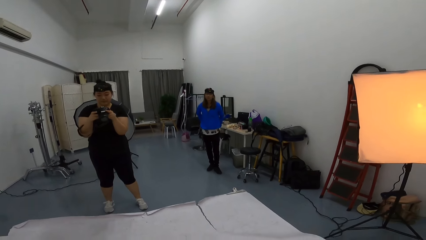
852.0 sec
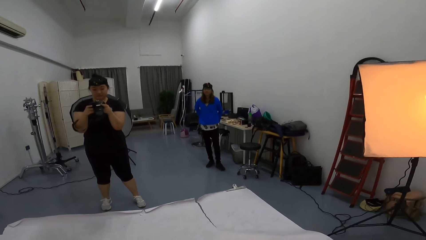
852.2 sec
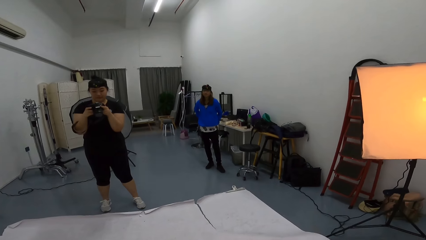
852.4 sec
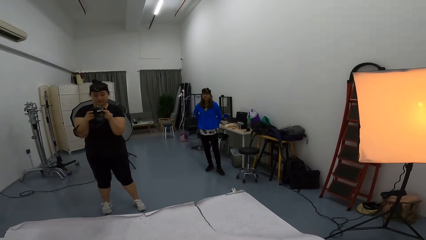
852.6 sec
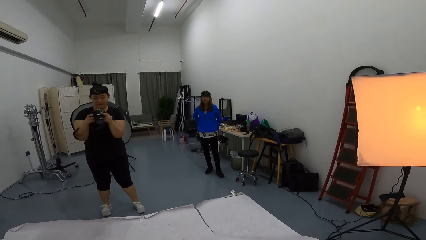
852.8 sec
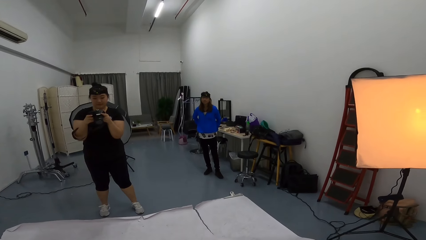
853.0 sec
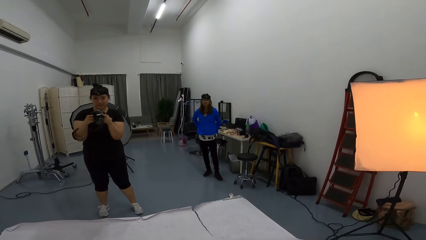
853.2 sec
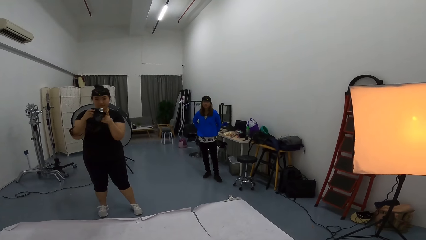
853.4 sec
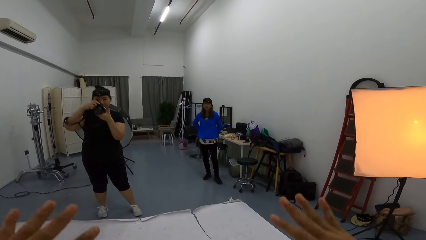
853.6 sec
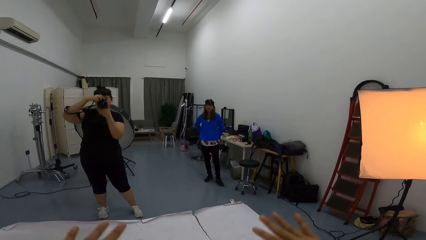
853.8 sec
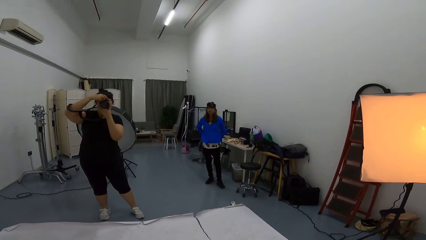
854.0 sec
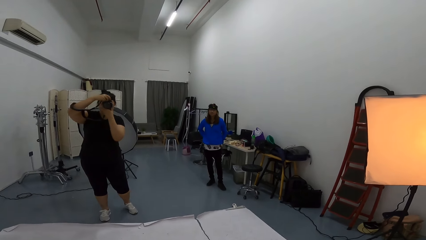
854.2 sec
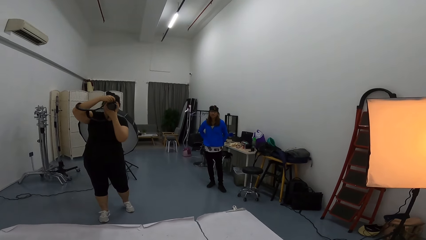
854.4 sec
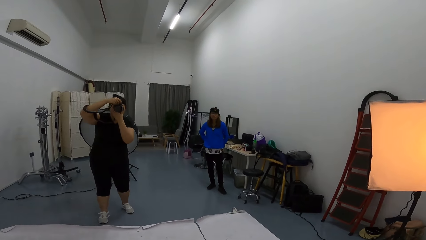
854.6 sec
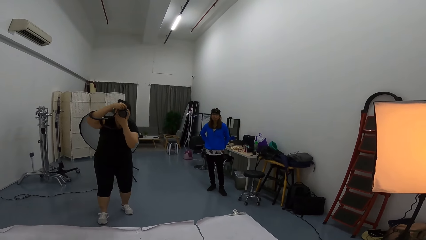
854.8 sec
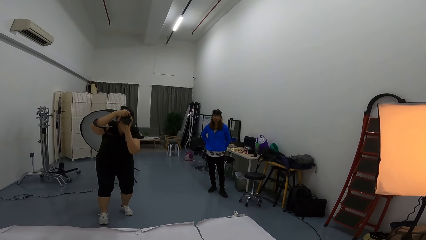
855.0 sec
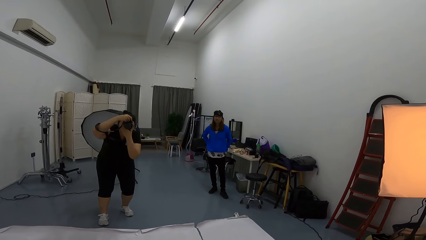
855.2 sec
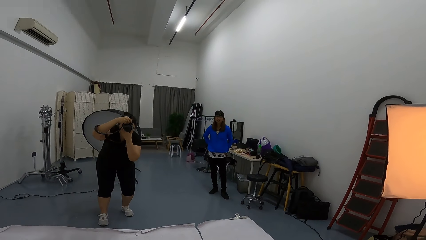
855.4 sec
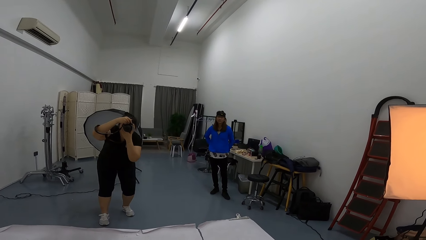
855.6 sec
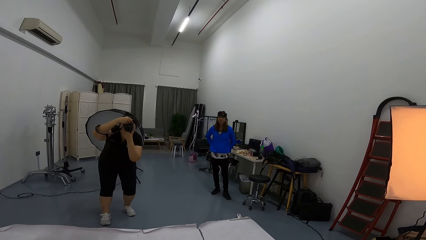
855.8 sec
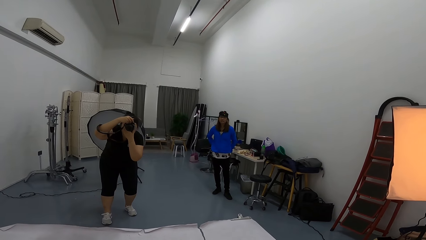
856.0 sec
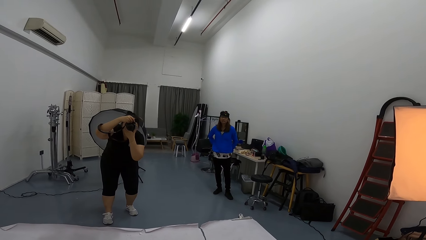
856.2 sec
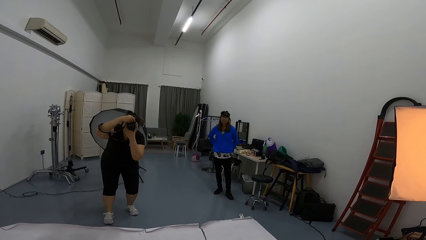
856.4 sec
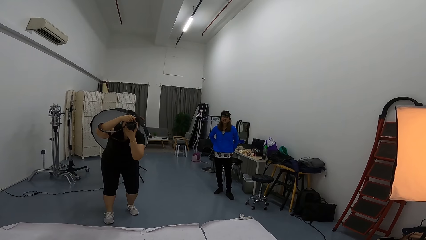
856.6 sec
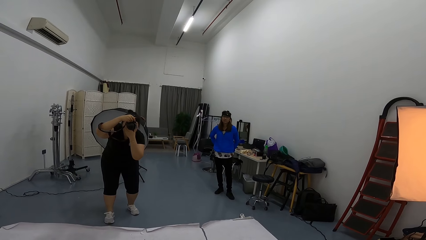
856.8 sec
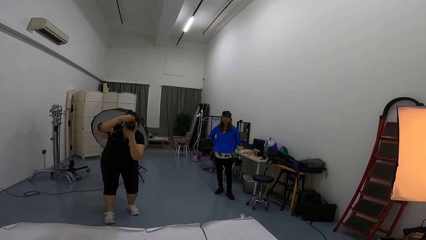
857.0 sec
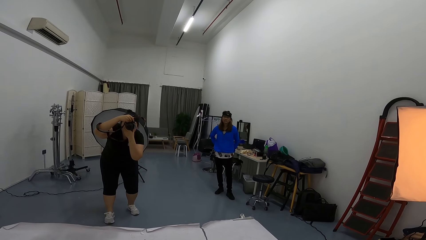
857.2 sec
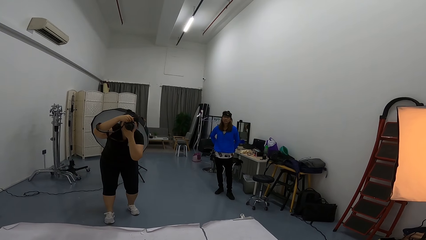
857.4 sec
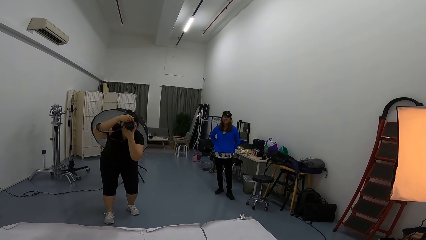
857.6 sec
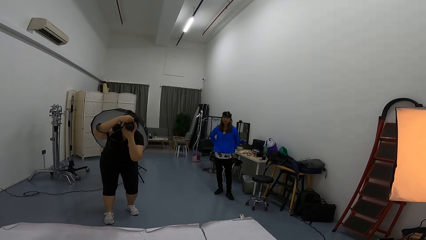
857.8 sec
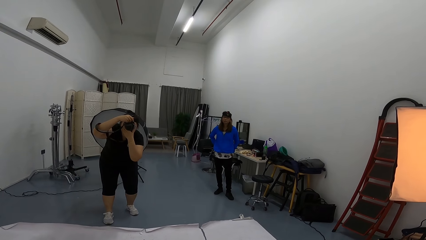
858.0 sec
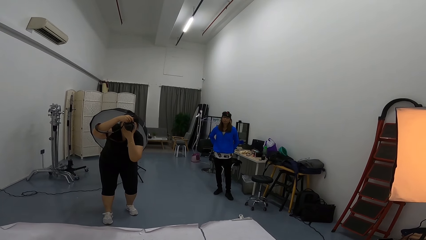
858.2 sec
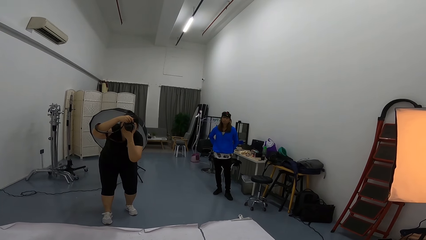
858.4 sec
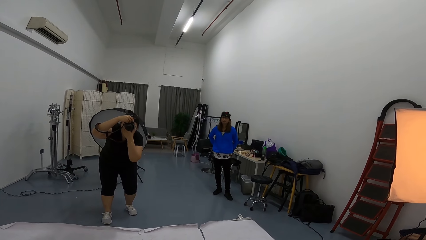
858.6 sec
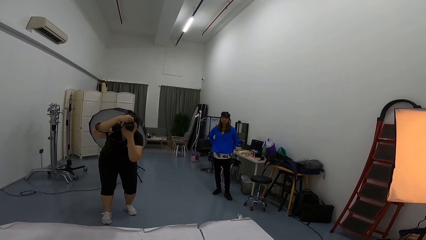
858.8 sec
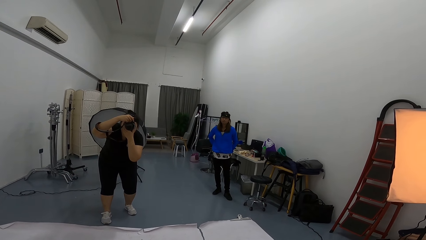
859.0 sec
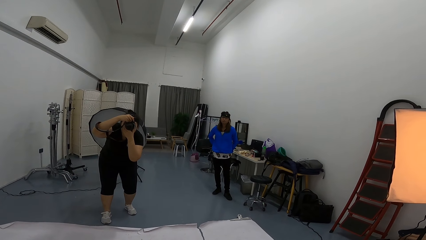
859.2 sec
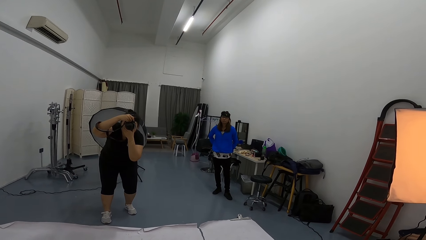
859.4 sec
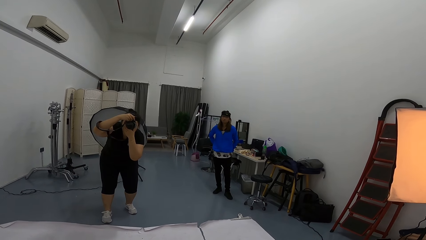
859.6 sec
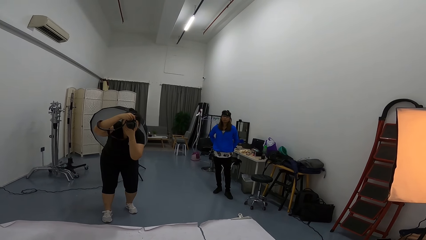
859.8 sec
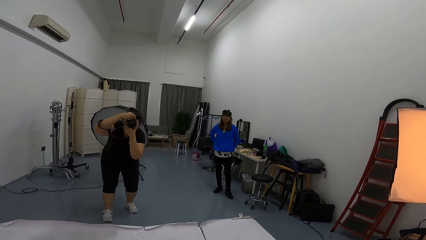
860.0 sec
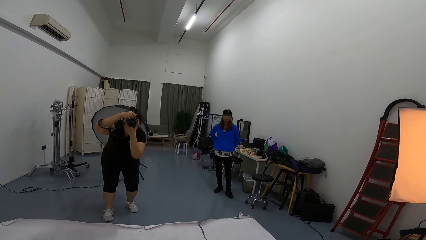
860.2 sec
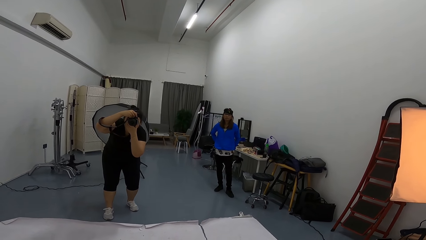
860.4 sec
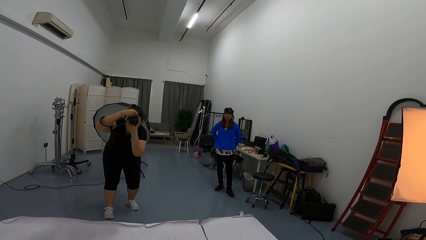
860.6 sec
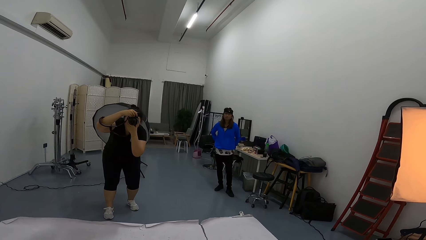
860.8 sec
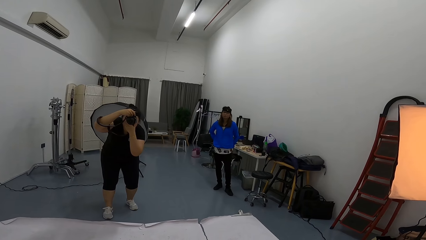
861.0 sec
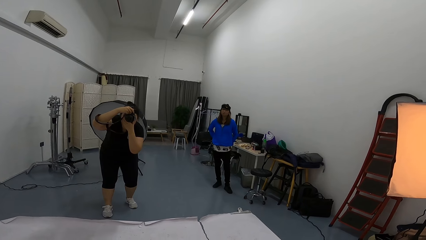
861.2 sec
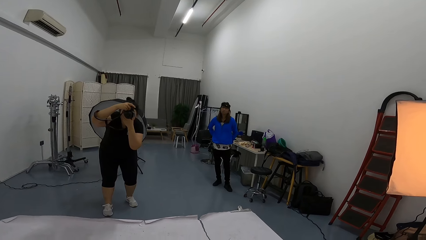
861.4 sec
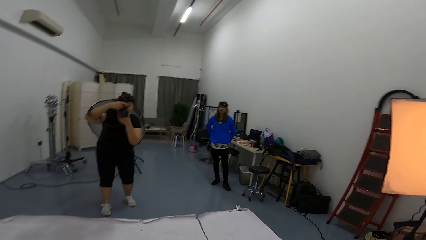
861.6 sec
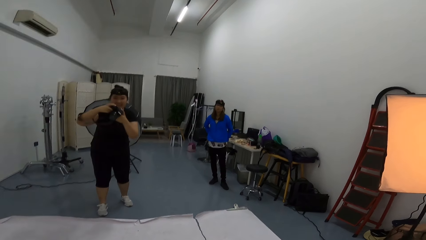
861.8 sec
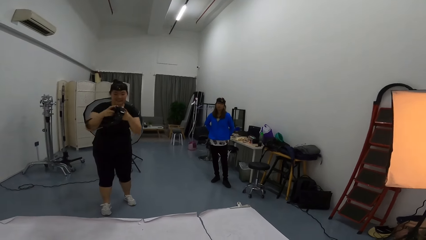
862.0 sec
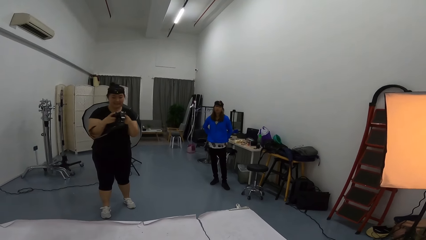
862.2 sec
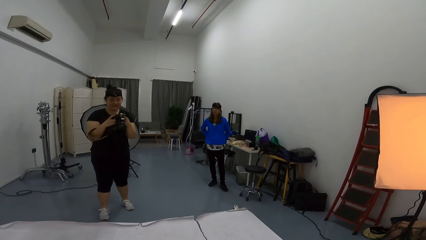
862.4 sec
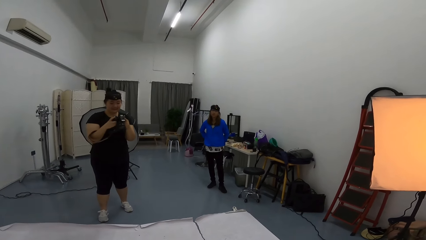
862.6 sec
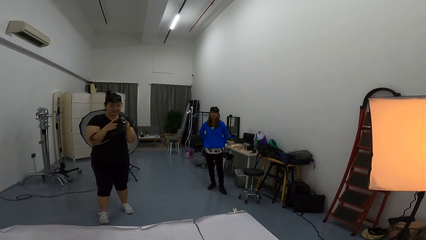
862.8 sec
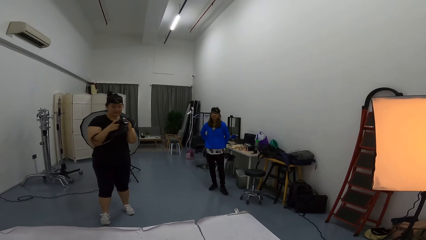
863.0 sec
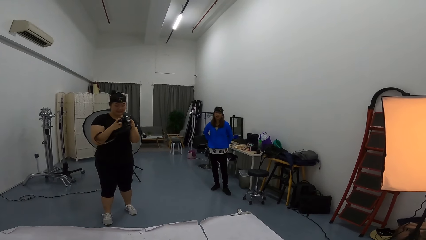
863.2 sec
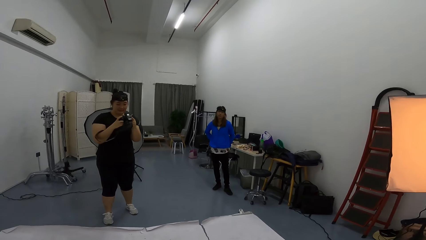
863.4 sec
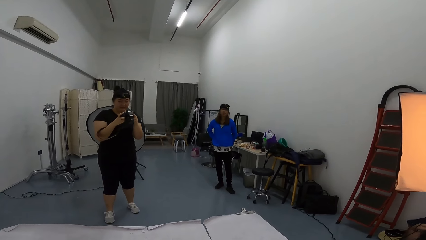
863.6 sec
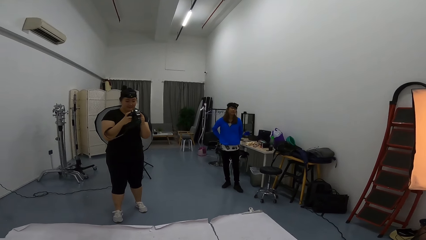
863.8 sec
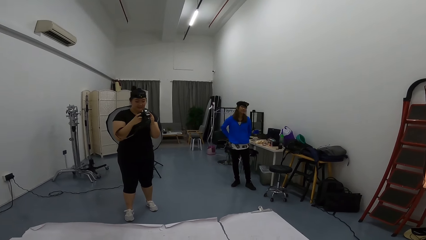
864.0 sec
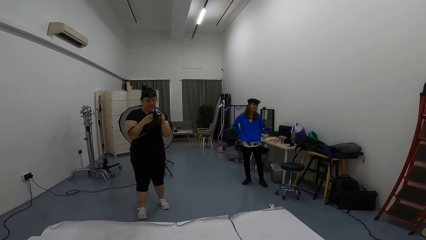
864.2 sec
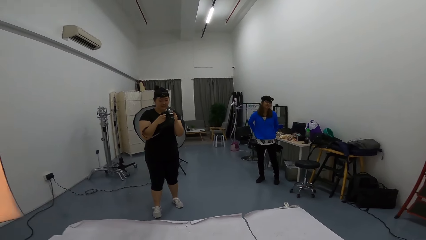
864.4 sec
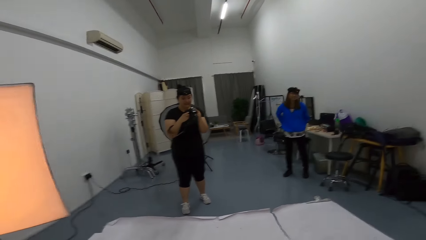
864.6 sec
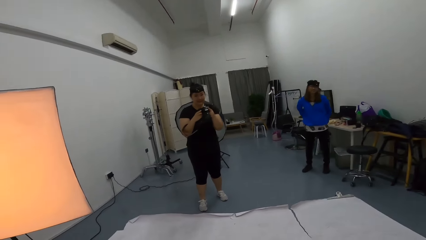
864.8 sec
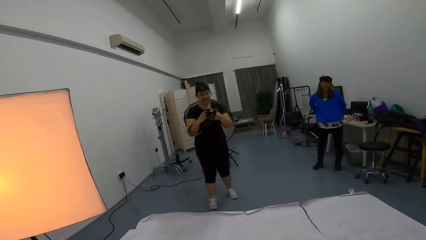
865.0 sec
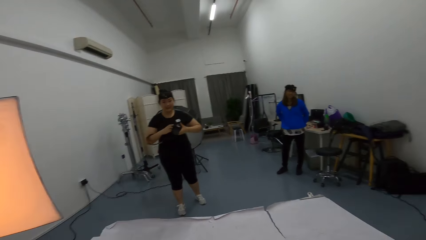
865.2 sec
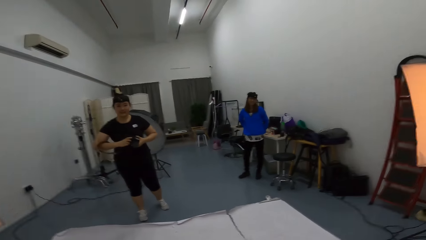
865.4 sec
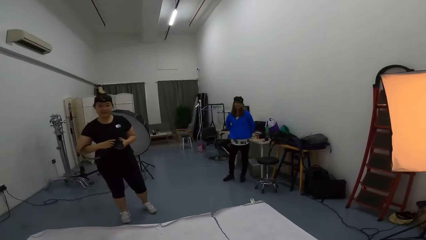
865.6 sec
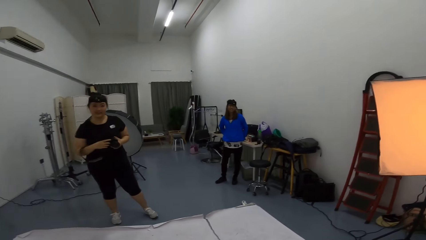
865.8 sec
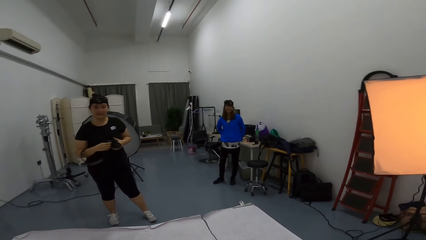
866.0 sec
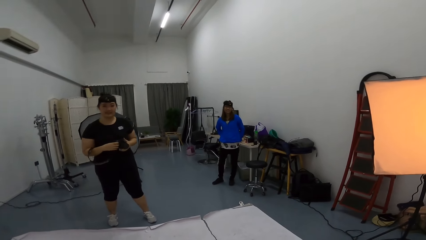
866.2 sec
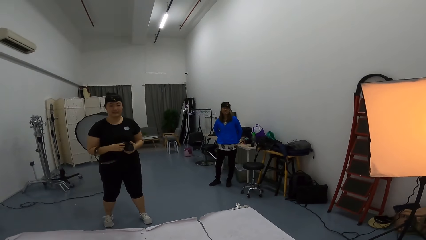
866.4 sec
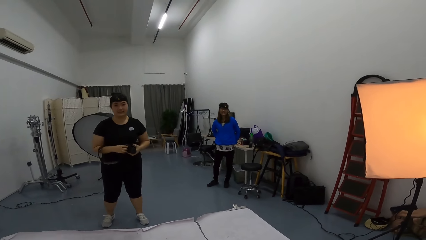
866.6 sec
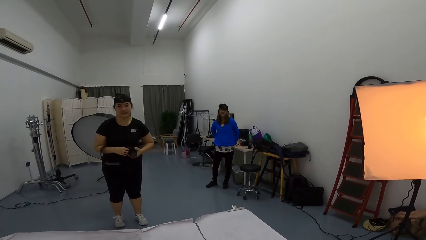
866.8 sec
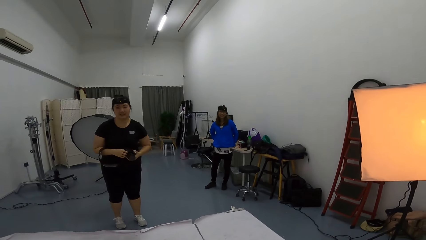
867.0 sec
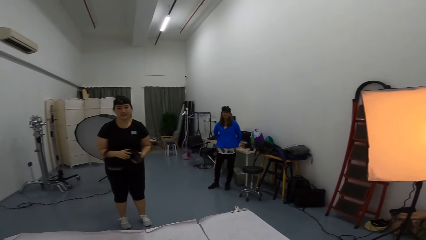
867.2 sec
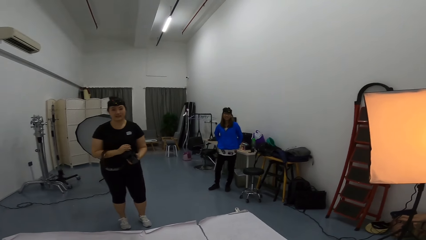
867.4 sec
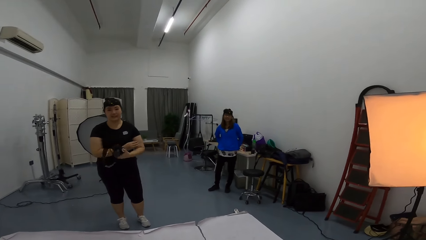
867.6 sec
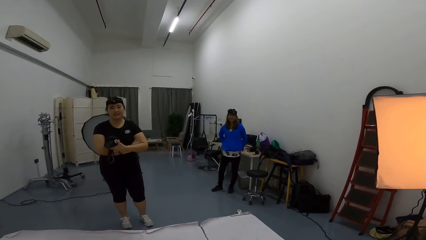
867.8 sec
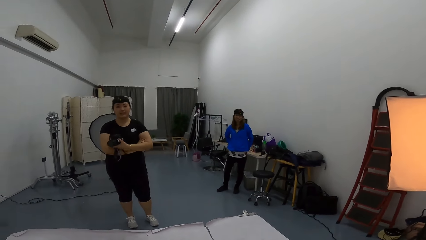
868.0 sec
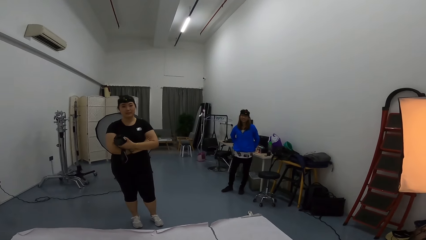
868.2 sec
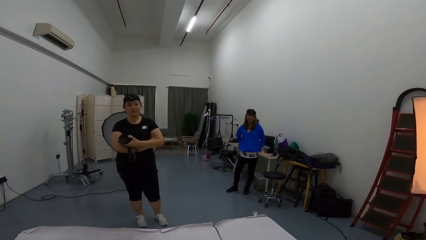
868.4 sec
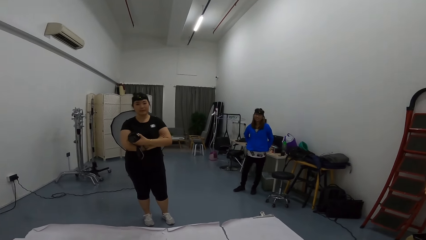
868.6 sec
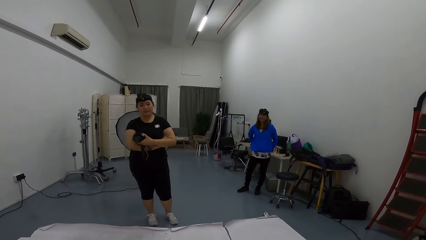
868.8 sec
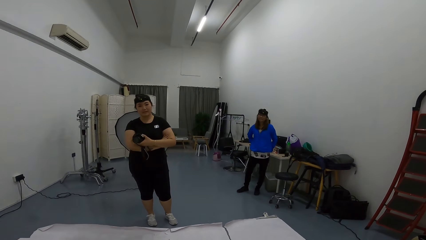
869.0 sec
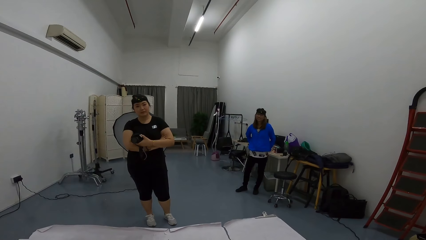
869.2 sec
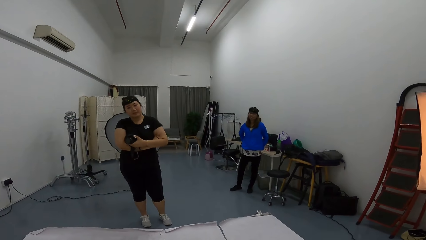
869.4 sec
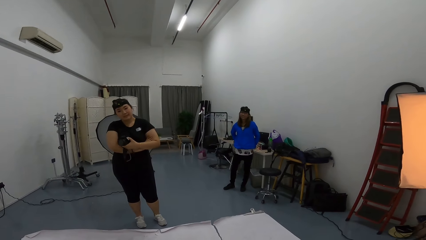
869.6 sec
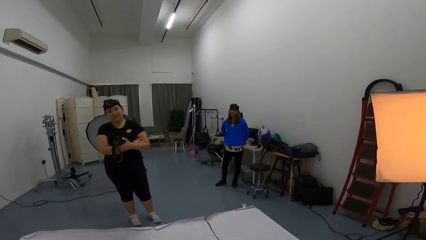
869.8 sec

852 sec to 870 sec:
A woman takes pictures of the camera wearer in the studio room. The woman kneels down to take pictures in the studio room. The camera wearer converses in the studio room. The woman looks at pictures on her camera in the studio. The woman folds her hands together in the studio room.
